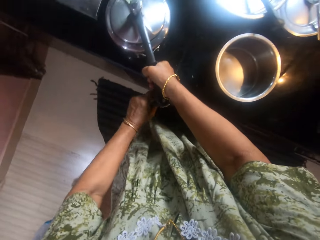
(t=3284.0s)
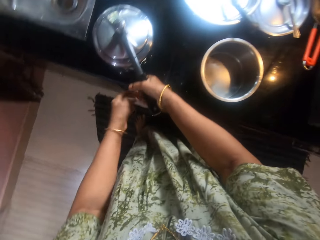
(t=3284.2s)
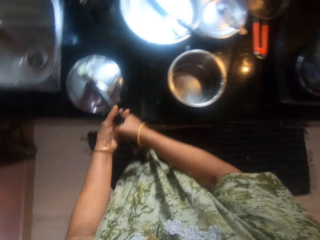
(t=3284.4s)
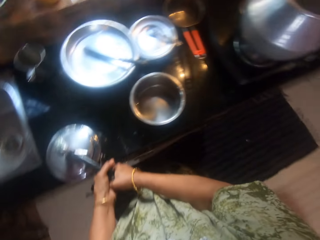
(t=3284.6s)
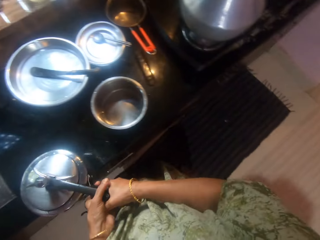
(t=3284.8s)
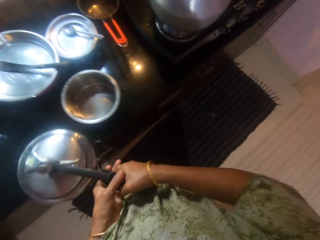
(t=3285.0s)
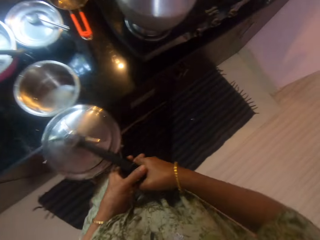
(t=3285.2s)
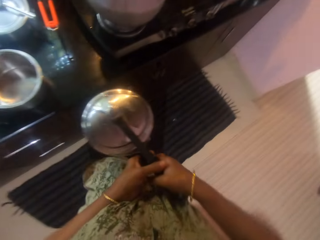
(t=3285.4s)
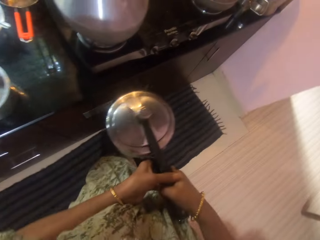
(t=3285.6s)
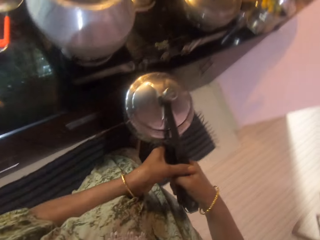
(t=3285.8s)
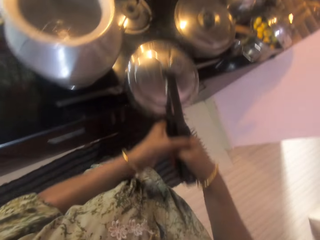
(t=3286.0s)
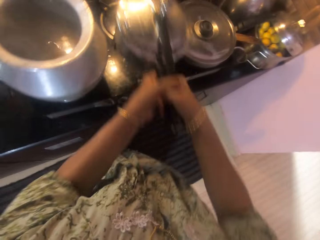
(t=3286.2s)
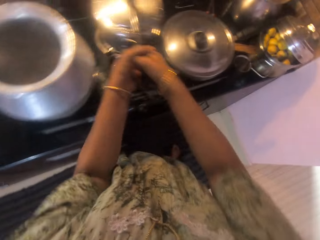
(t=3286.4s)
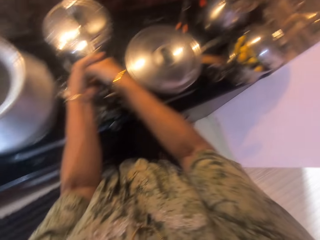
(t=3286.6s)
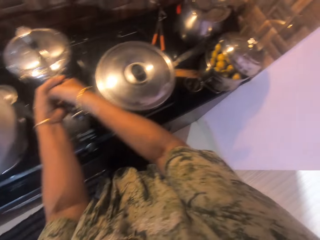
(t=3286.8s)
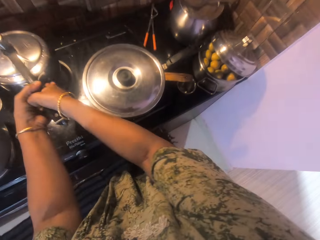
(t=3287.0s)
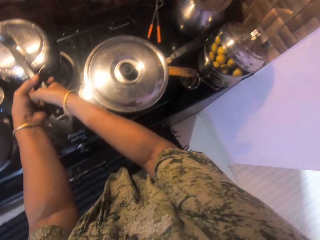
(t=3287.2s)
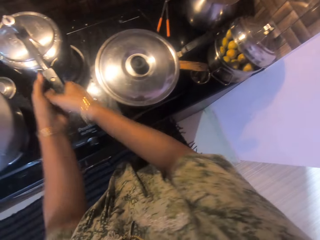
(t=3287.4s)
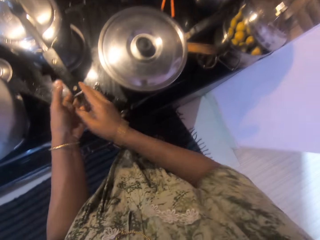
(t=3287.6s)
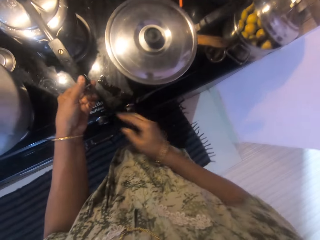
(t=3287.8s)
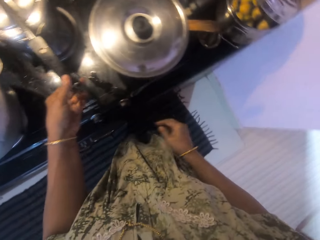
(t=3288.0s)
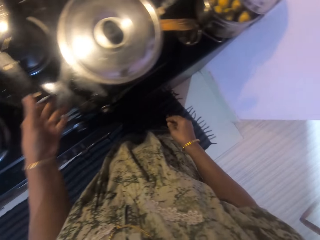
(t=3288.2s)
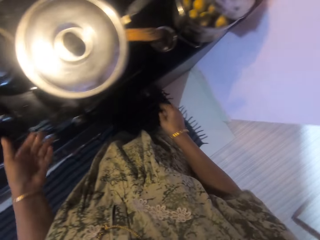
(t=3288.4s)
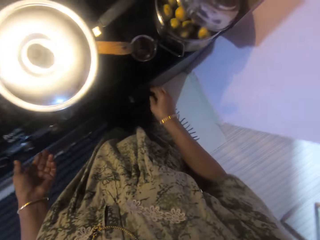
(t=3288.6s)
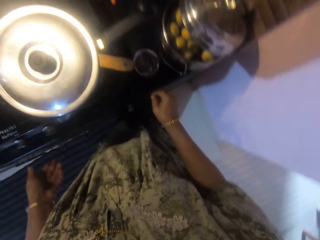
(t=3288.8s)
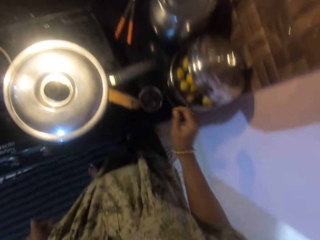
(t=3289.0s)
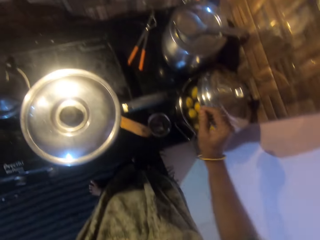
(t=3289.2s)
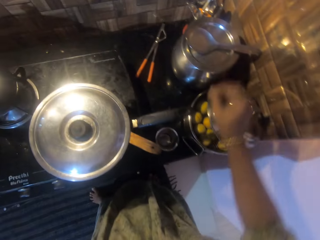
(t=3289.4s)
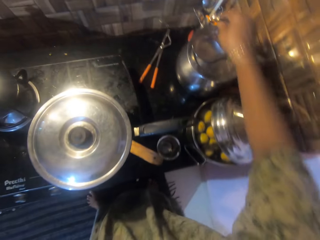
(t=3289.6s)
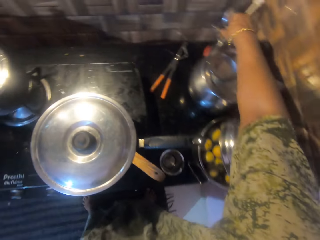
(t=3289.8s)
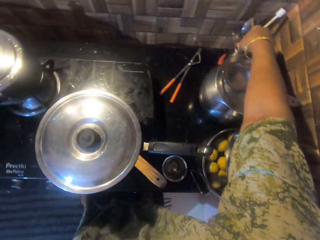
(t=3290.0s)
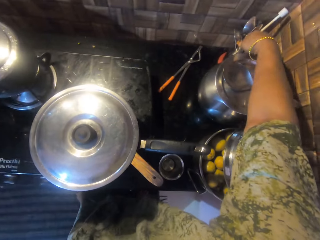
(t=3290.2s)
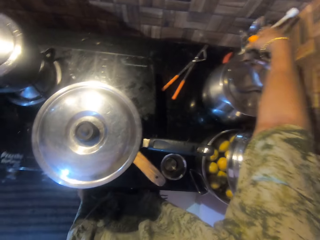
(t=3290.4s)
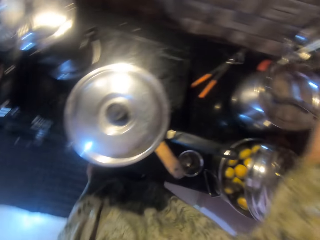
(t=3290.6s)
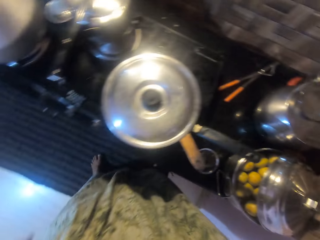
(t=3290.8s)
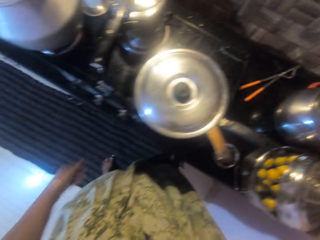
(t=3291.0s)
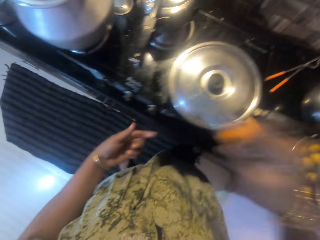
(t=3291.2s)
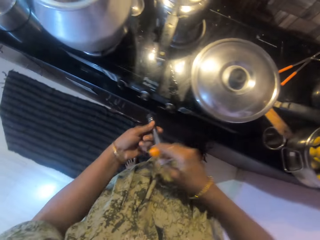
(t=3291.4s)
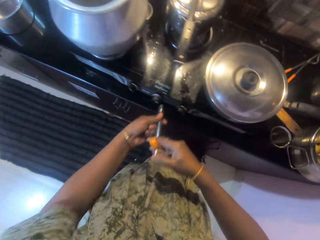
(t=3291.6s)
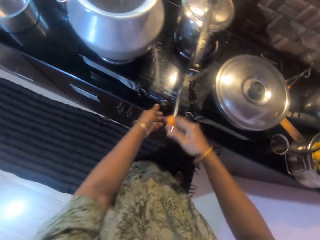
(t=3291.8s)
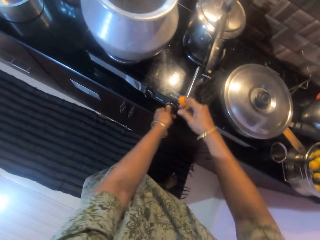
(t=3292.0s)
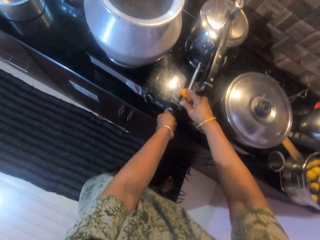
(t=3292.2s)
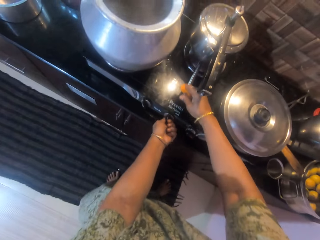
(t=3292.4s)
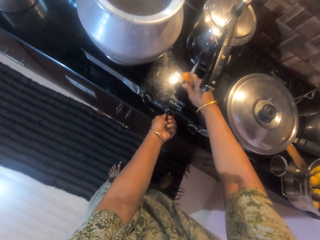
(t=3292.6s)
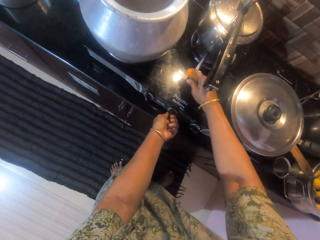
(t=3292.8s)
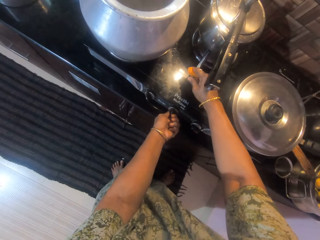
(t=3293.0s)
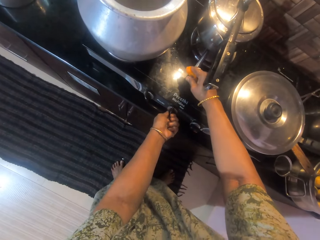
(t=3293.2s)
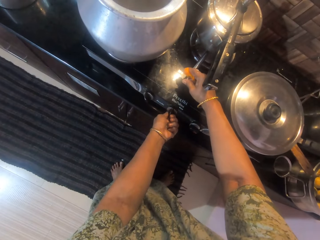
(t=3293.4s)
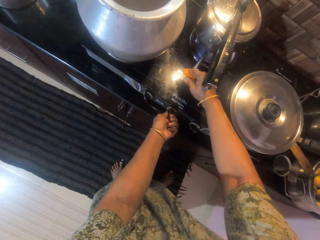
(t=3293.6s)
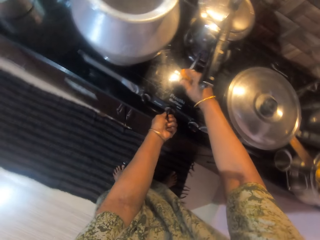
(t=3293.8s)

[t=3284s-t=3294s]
The camera wearer takes the pot or cooking pot to a cooker with both hands. She puts the cooking pot on a cooker burner. She looks around the kitchen counter. She takes a lighter with her right hand from the top of the cooker. She adjusts the cooker's knob with her left hand. She lights the cooker with the lighter in her right hand.

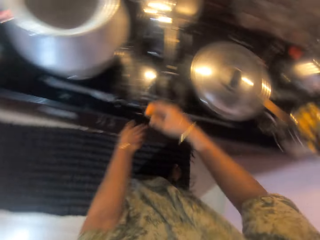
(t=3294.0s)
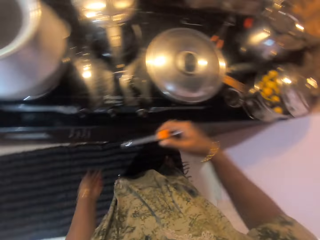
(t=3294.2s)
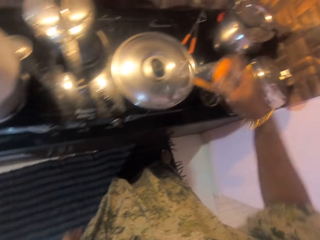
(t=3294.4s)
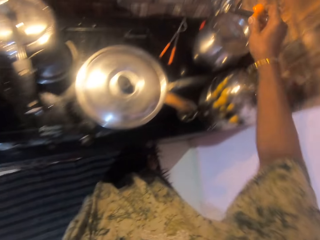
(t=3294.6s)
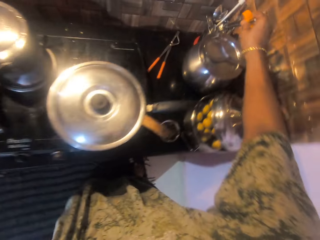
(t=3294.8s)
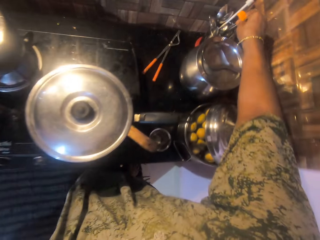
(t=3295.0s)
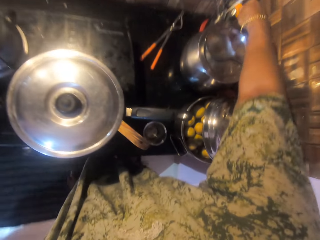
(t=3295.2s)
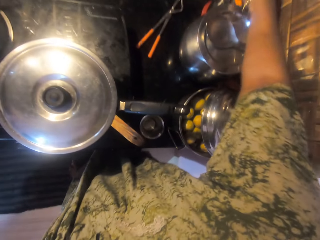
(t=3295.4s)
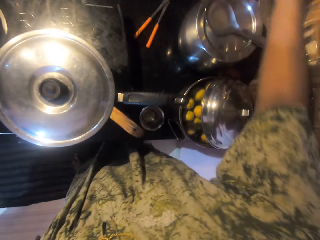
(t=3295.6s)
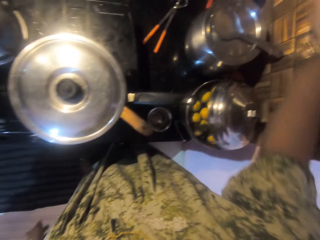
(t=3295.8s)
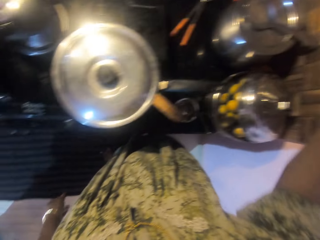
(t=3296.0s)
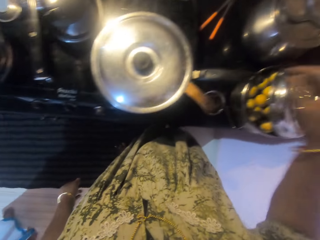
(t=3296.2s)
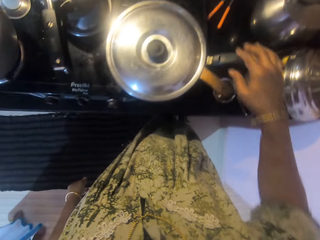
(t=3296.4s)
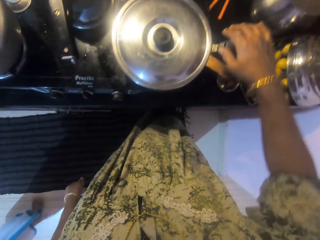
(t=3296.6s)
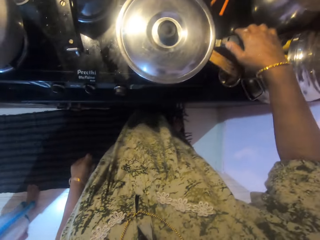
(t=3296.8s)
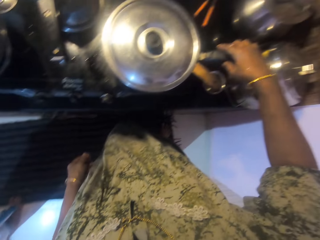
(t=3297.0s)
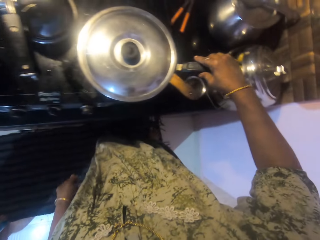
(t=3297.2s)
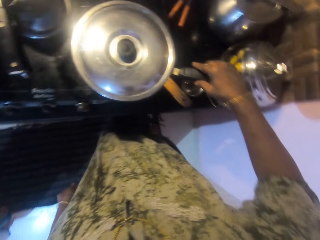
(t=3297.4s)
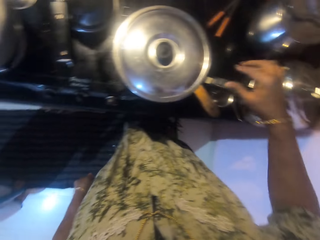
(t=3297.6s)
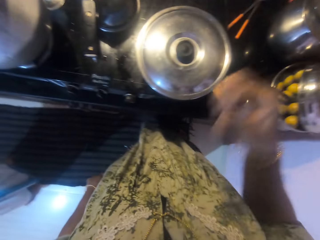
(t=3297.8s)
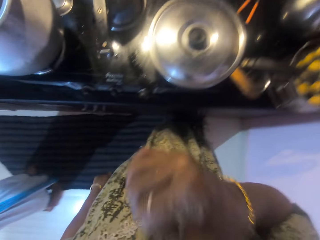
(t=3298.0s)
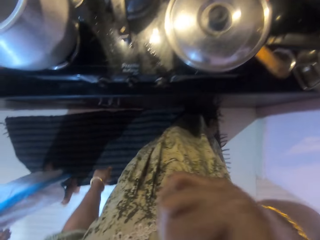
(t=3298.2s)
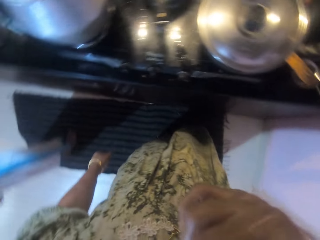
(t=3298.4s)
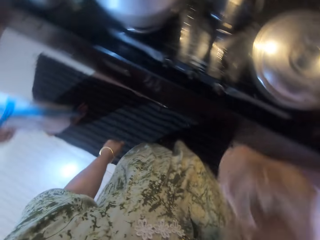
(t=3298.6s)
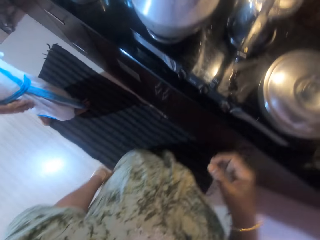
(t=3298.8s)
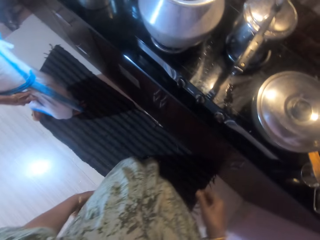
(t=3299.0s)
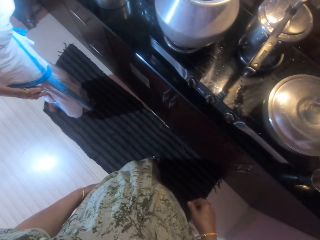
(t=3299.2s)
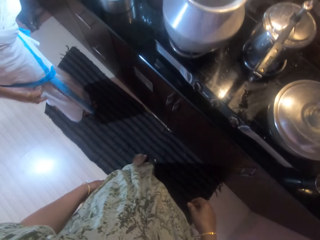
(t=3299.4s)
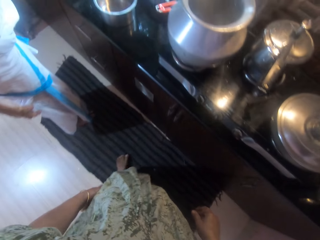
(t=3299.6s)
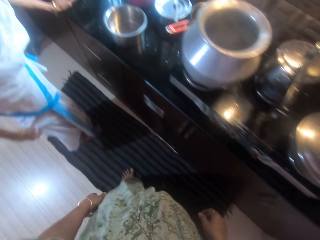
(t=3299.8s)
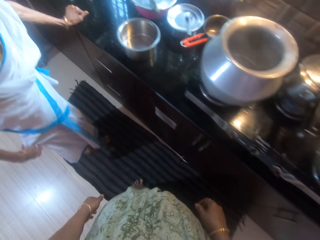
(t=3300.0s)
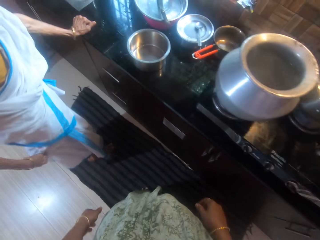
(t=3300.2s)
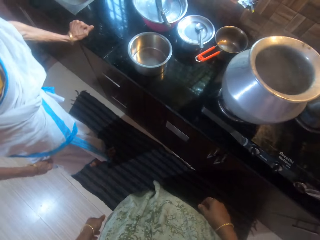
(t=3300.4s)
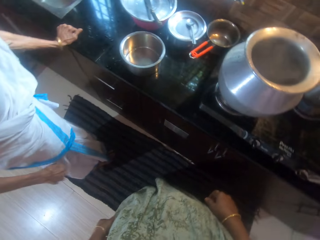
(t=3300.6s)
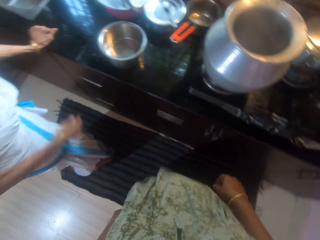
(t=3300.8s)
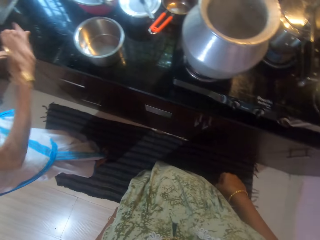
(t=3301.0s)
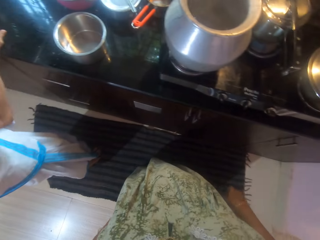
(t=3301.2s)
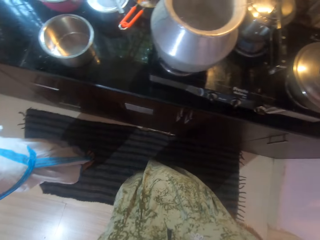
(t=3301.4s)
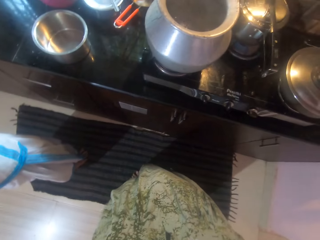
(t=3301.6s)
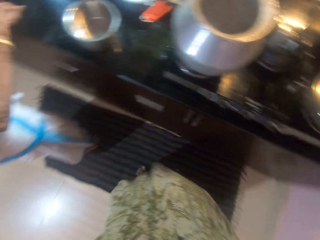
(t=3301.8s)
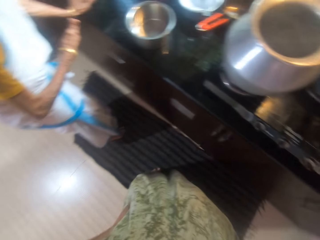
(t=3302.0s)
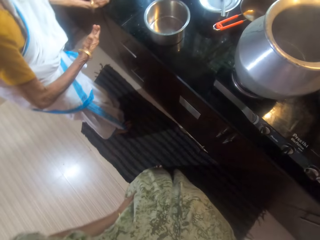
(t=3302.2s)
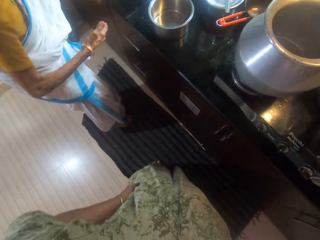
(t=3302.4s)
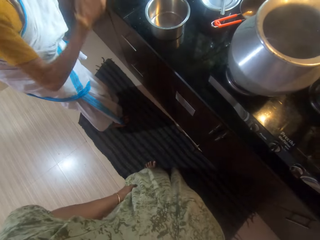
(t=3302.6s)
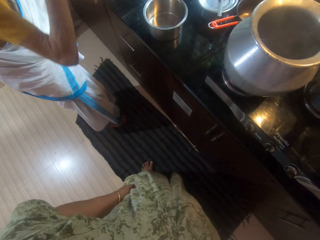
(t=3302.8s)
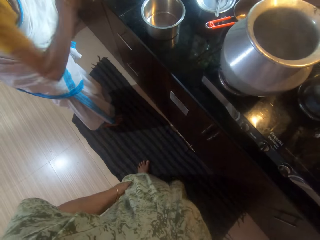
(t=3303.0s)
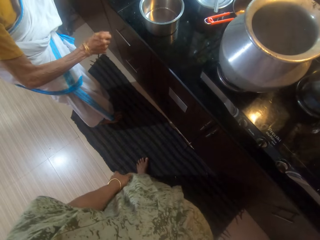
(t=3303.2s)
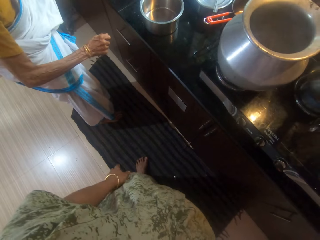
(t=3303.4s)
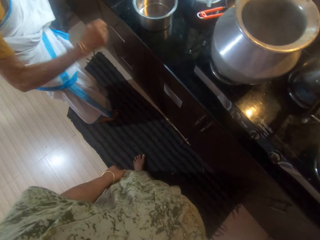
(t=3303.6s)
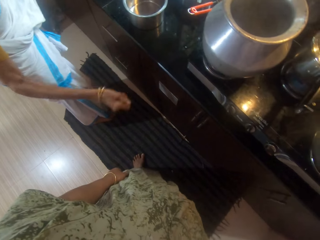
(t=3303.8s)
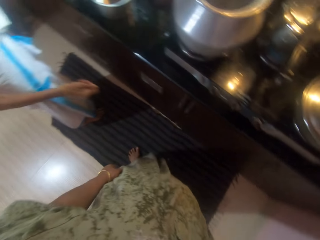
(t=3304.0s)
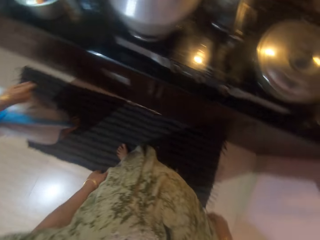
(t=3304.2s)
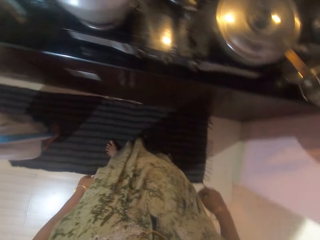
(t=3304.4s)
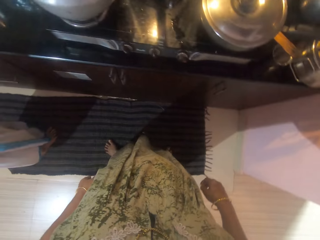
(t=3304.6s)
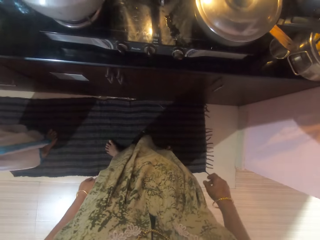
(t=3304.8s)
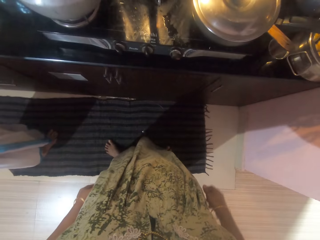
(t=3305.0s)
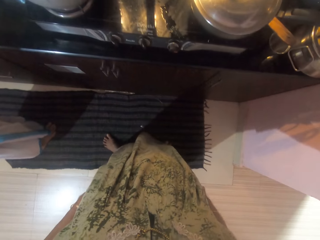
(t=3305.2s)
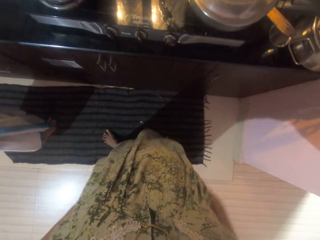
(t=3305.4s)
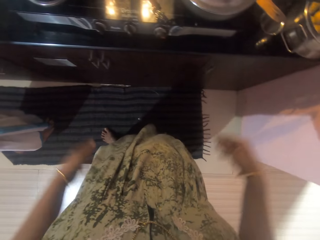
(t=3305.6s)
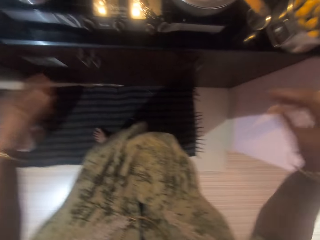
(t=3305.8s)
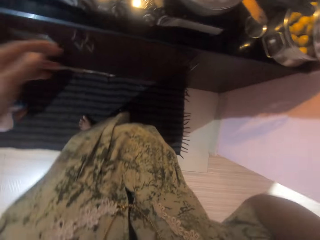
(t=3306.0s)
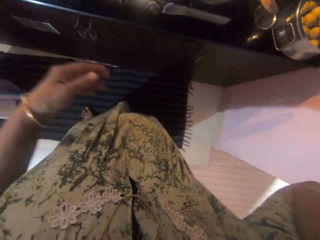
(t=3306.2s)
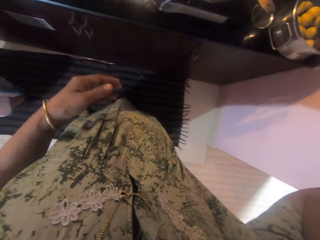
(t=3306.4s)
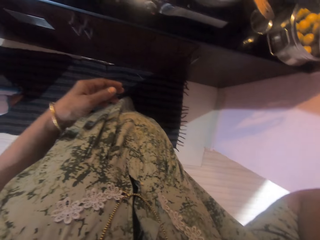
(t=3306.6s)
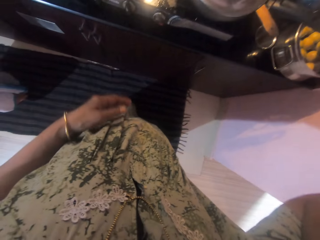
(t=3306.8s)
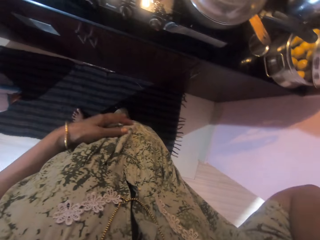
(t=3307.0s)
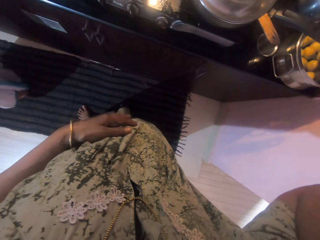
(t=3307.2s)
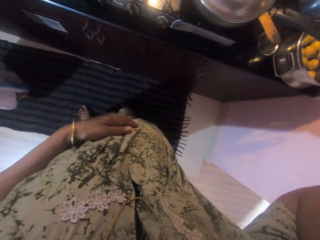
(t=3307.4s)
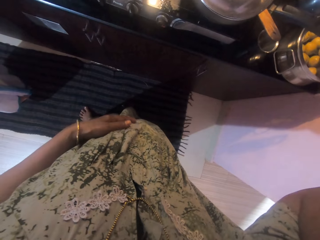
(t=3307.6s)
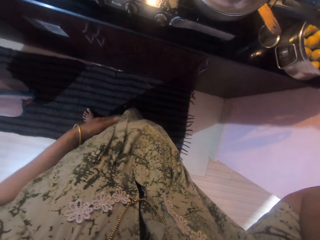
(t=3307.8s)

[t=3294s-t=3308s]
The camera wearer returns the lighter to the top of the cooker. She adjusts a pot on the cooker with her right hand. She adjusts a cooking pot lid. She lifts the right hand towards the face. She drops the right hand. She converses with a person. The person lifts the right hand and drops the right hand. The person lifts the right hand and drops the right hand. The camera wearer raises her right hand.
